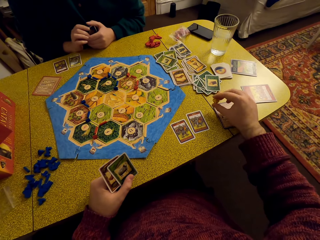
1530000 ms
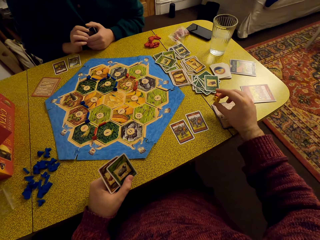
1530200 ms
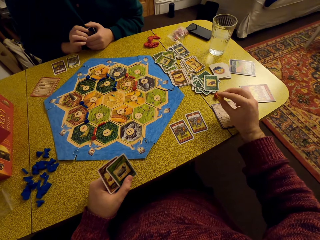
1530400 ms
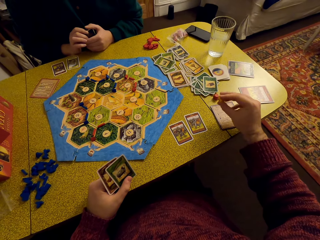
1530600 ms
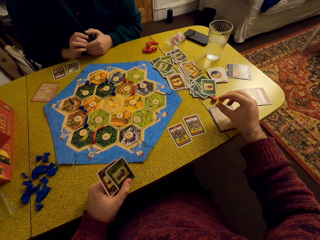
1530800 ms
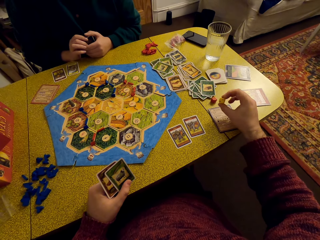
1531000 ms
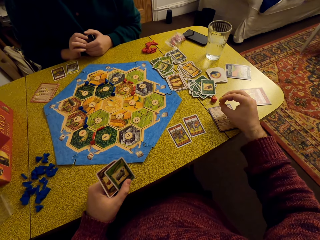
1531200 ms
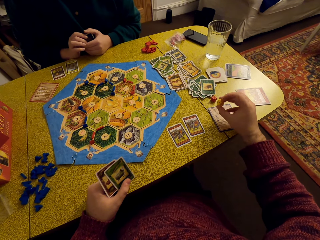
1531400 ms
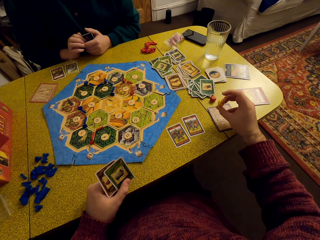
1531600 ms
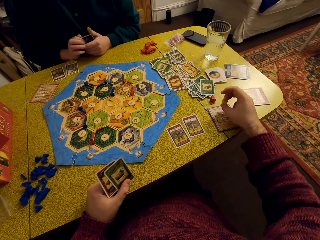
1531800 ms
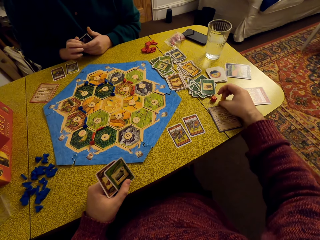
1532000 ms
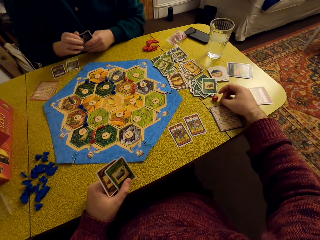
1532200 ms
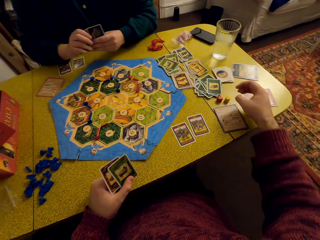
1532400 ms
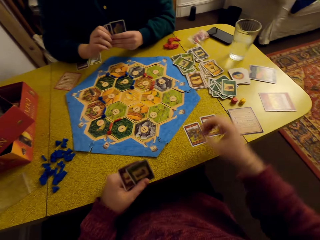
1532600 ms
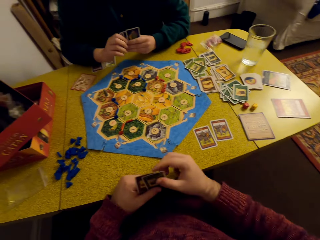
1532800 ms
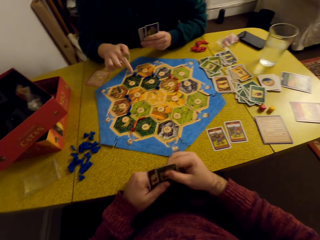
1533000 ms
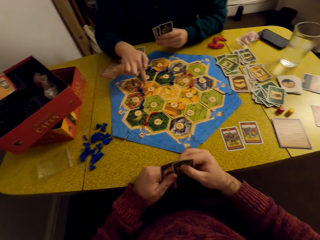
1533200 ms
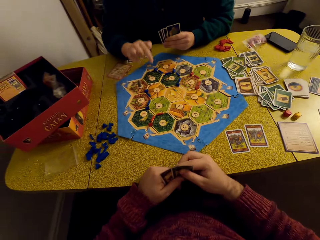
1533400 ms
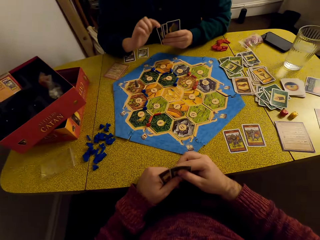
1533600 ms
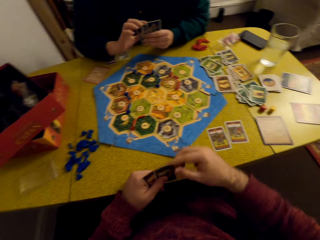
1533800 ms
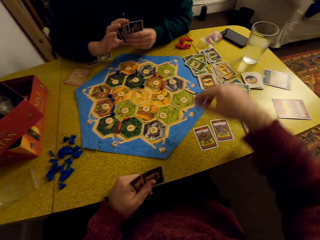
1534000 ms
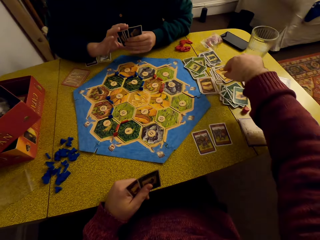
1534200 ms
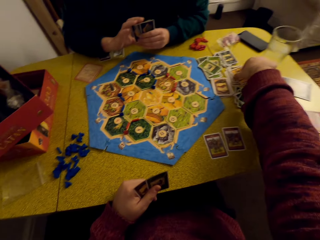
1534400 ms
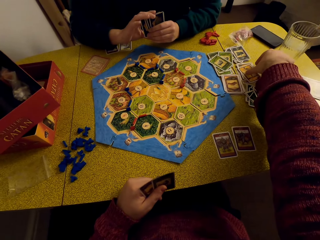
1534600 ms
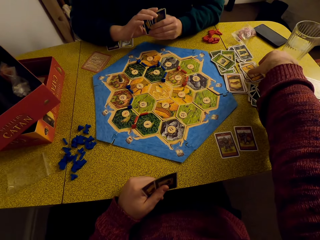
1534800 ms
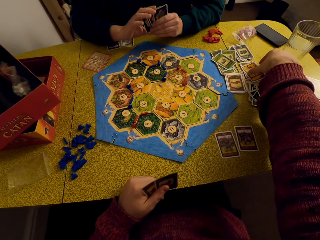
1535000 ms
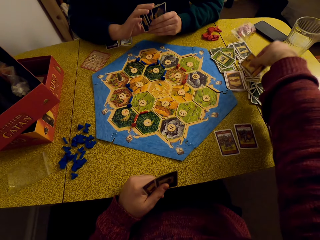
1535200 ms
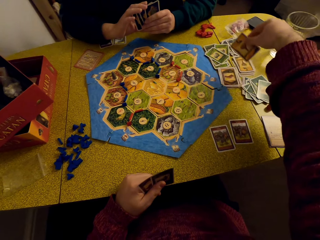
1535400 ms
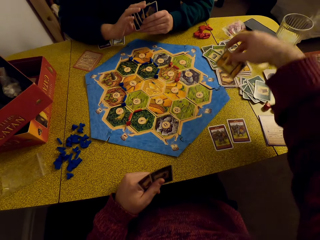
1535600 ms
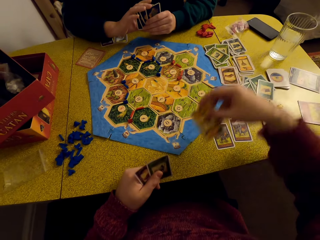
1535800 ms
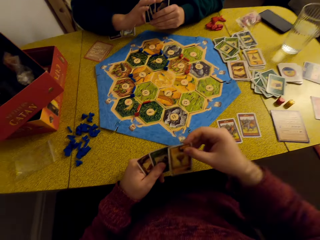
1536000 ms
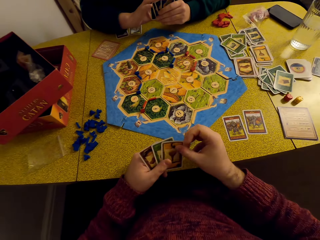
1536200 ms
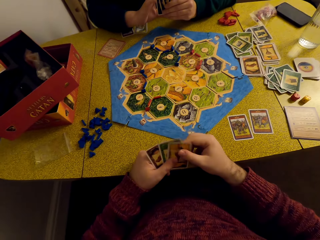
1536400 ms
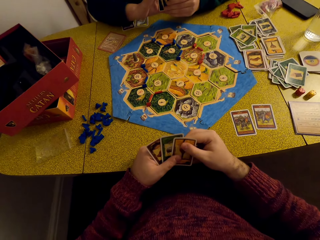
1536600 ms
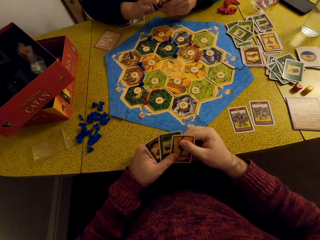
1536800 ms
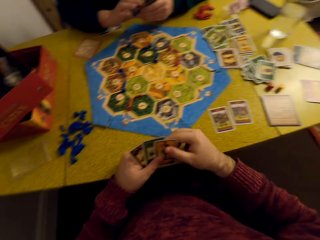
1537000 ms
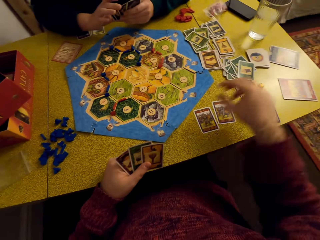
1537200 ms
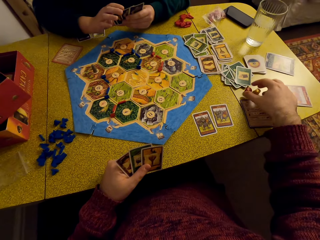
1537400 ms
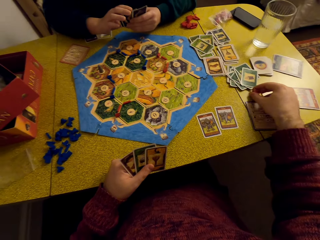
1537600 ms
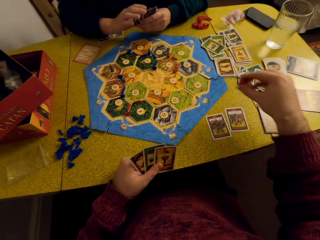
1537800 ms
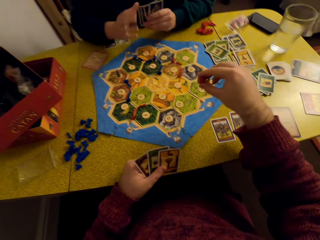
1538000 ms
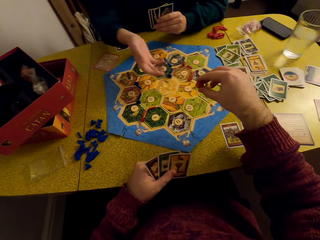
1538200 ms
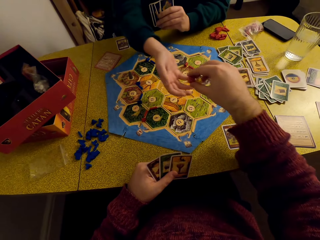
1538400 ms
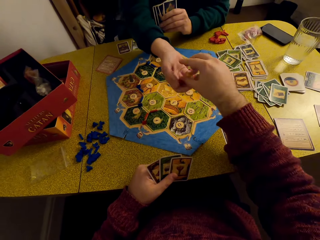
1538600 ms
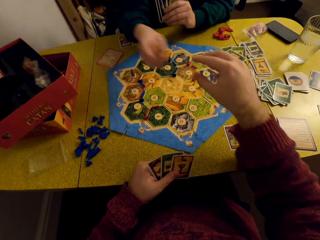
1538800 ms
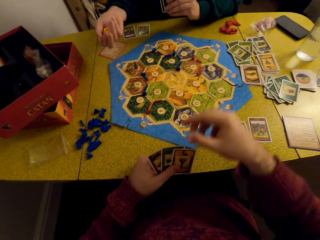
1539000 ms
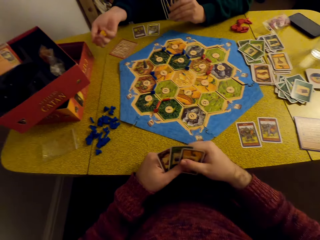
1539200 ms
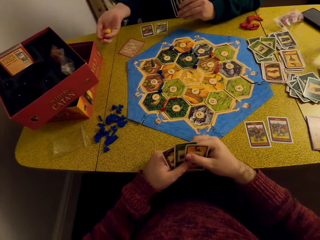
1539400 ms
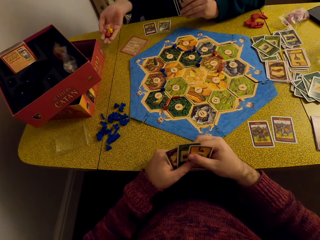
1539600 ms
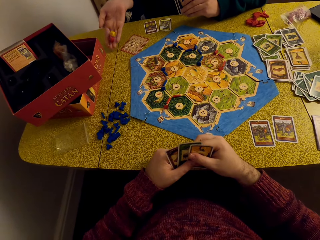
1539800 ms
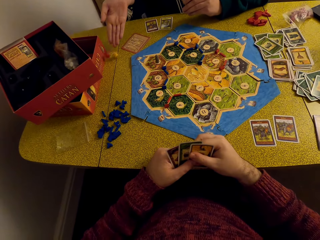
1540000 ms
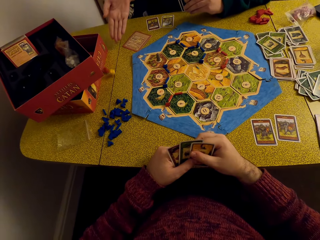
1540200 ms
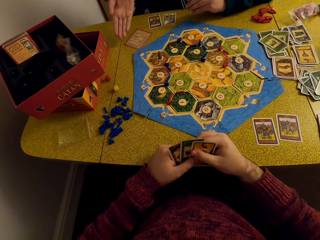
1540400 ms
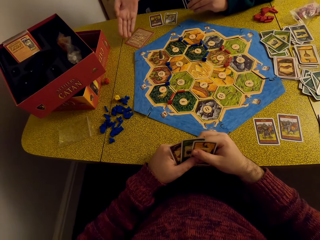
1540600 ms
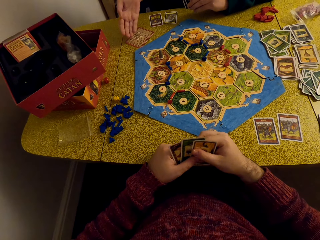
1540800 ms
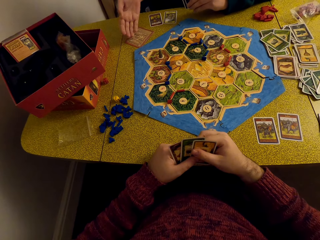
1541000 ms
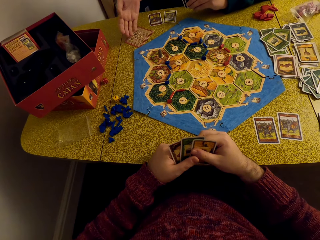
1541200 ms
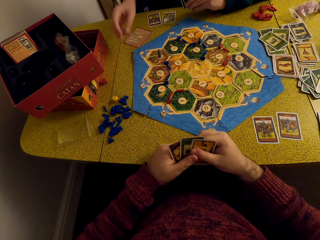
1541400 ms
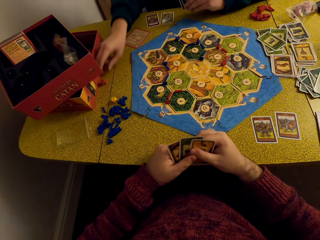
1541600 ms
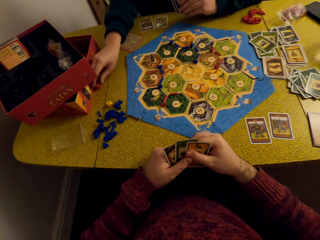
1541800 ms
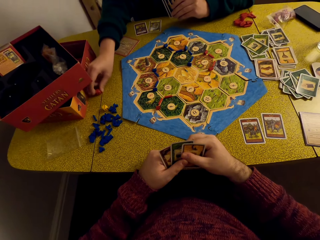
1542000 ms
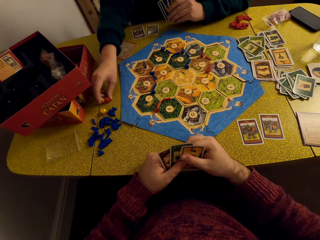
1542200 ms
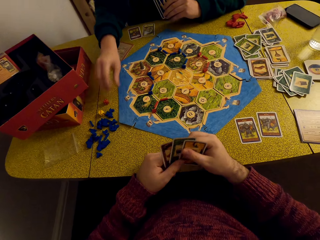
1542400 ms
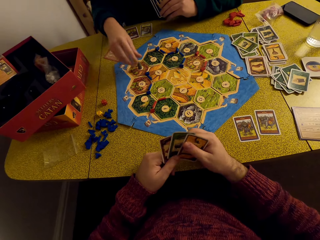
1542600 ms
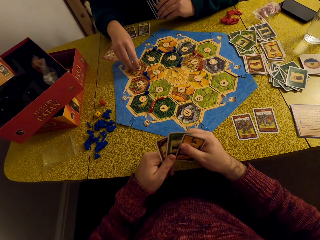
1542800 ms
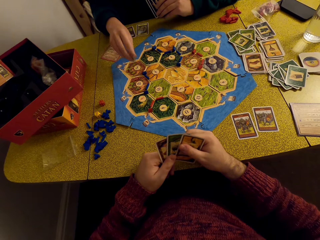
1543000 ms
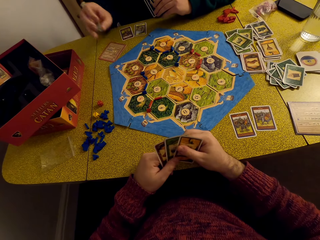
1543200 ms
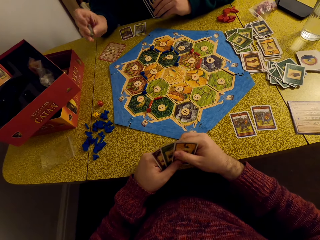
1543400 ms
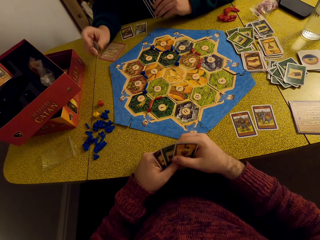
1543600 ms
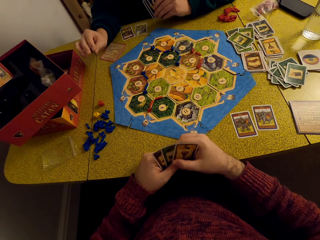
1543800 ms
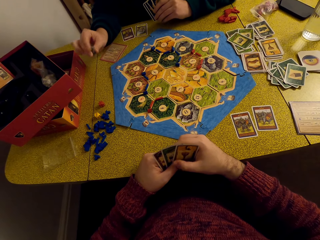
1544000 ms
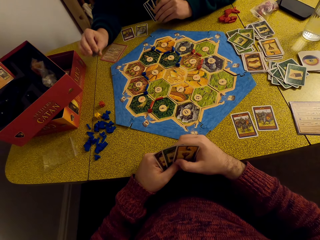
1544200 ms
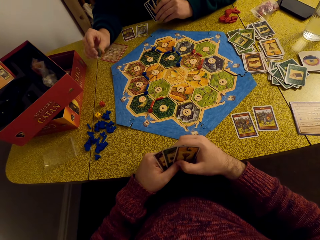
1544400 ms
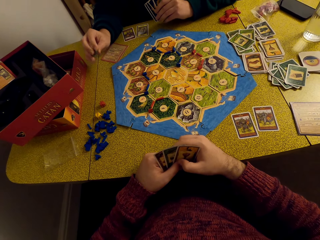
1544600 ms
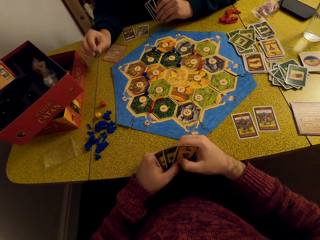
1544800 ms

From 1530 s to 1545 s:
The camera wearer puts the die on the table. They pick a card from the table. They pick the dice from the table. They hand over the dice to a woman. The woman rolls the dice. The woman drops the dice on the table. The woman picks the dice. The woman pushes a die. The woman lifts up a robber from the hex tile.

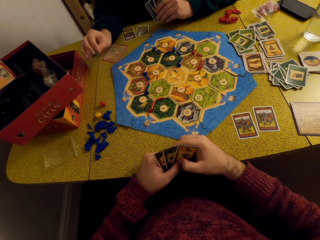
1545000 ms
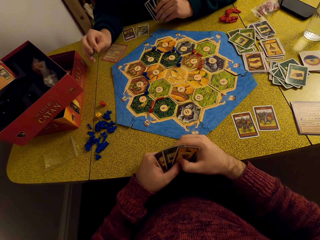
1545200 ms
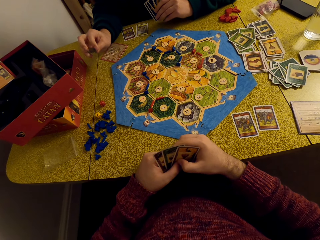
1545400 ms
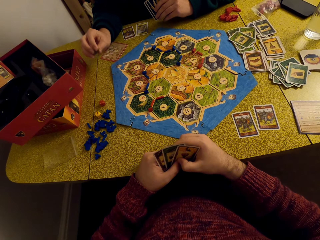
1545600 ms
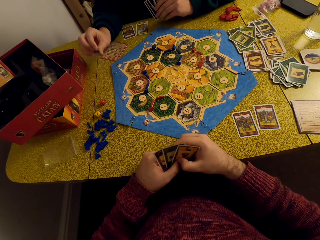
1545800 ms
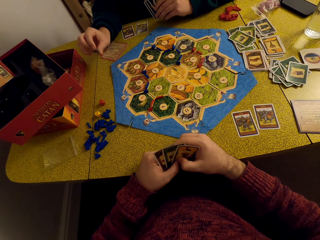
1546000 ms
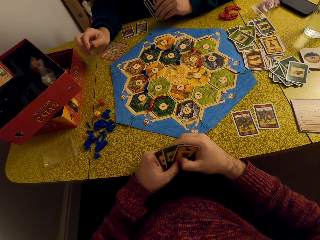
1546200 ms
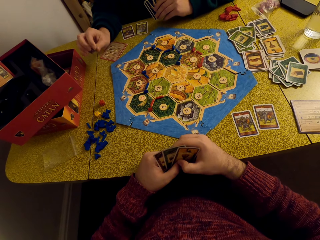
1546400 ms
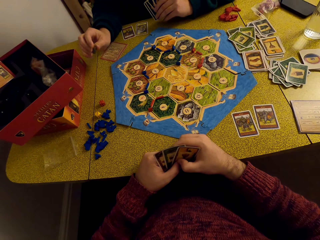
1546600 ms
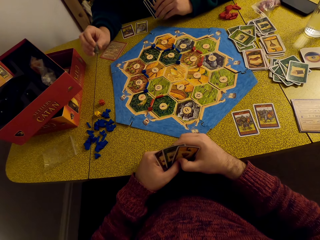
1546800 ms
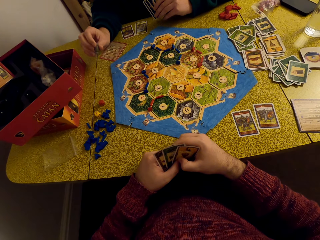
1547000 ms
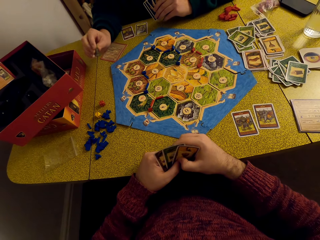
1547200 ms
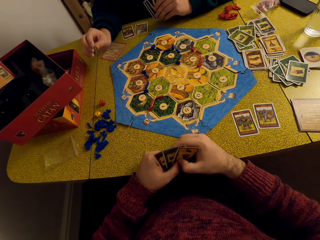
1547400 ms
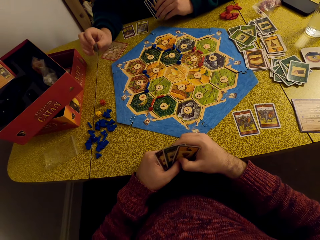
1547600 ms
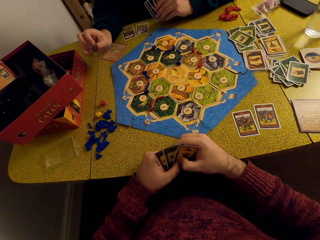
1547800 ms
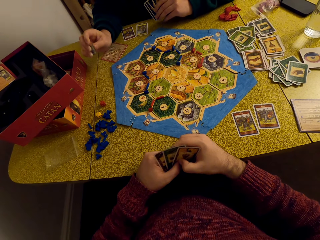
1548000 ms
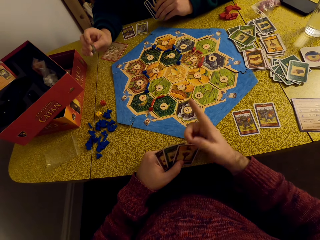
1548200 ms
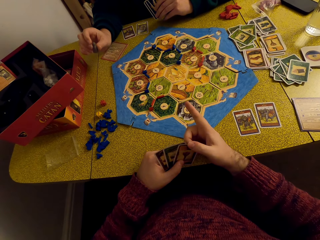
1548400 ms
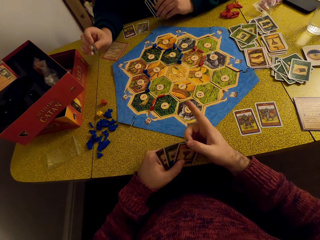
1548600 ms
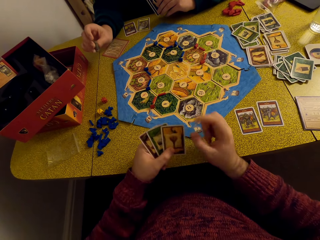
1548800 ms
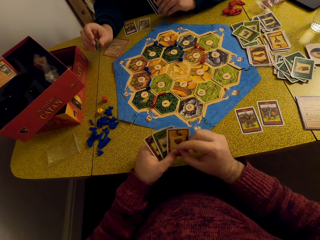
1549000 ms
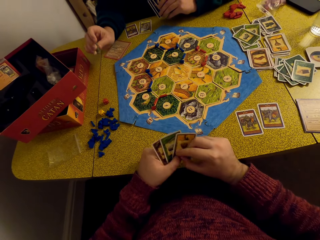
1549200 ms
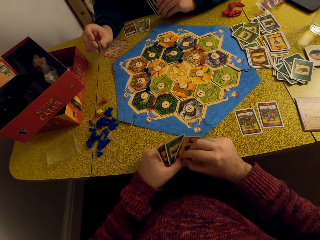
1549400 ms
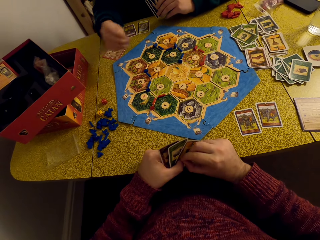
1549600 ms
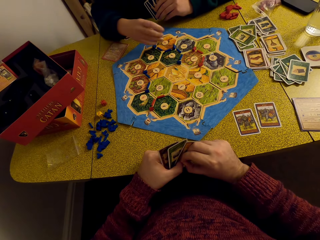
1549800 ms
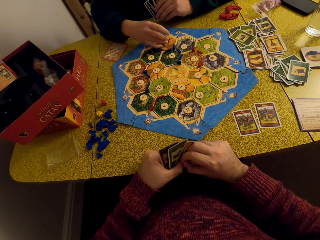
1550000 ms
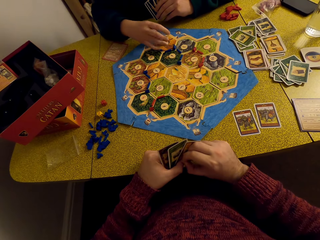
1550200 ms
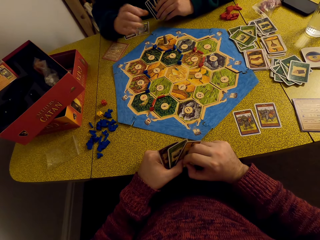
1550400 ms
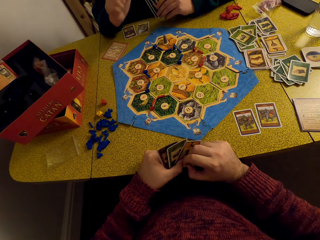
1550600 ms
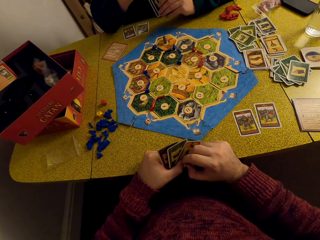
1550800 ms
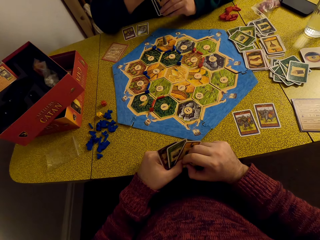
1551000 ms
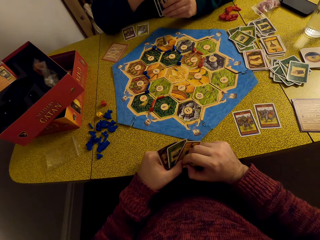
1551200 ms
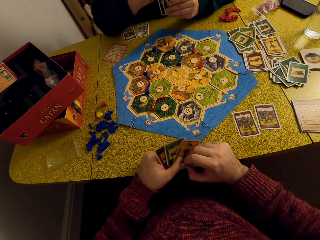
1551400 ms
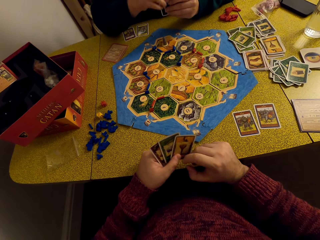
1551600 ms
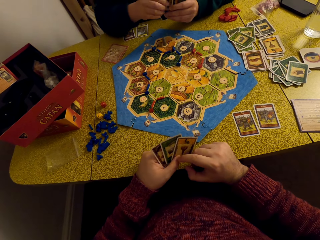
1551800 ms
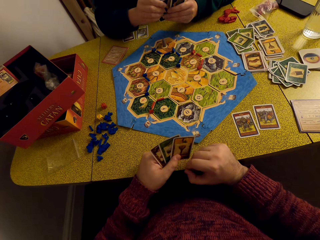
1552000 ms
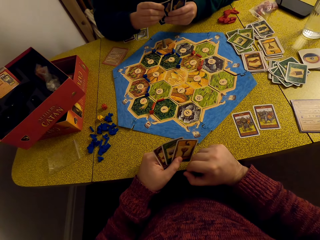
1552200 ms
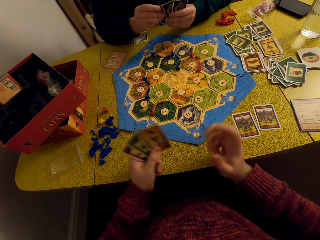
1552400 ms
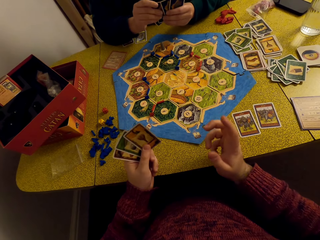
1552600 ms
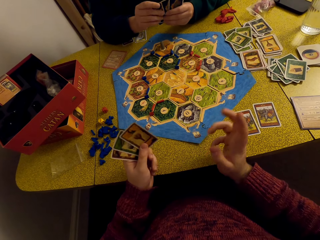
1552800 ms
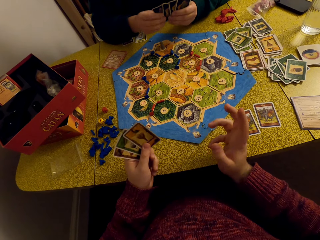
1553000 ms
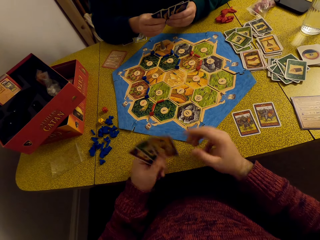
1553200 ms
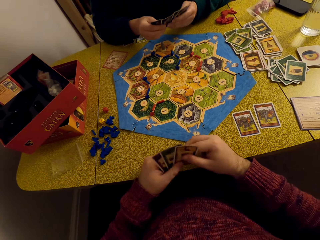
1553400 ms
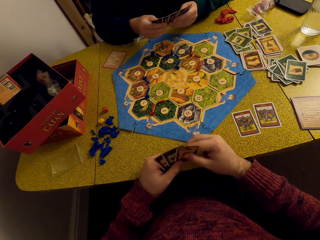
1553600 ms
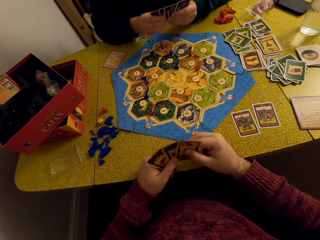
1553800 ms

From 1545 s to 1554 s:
A woman places a robber on the hex tile. The camera wearer converses with the woman.
